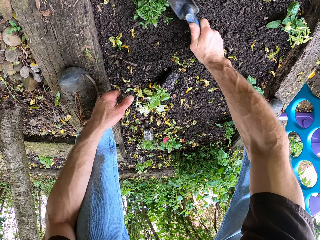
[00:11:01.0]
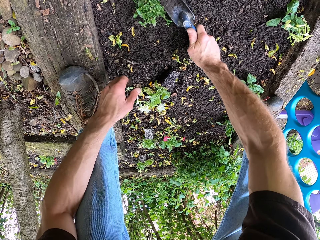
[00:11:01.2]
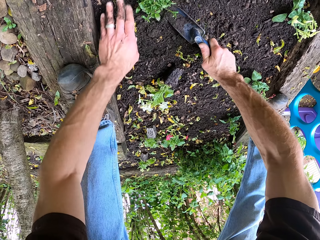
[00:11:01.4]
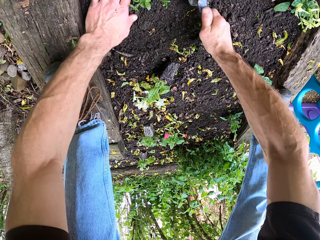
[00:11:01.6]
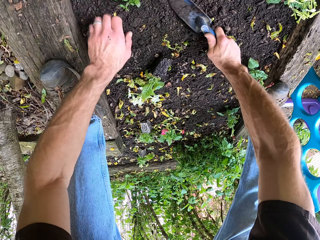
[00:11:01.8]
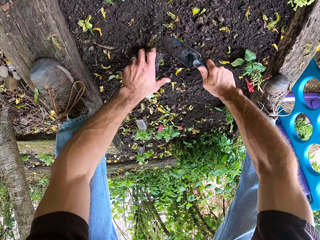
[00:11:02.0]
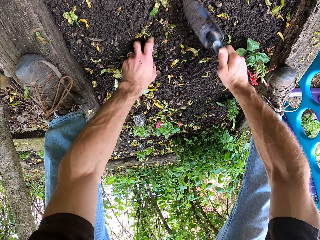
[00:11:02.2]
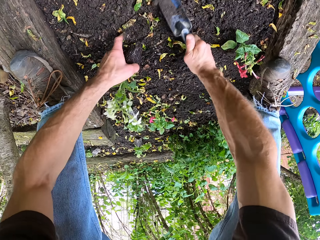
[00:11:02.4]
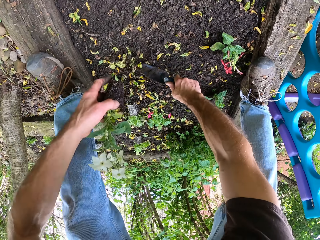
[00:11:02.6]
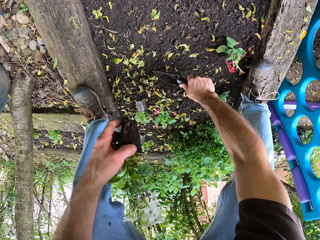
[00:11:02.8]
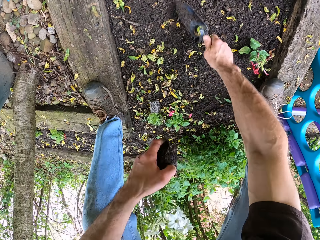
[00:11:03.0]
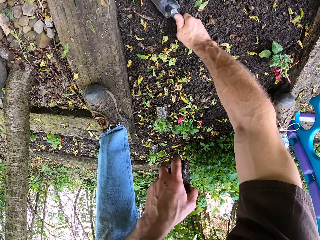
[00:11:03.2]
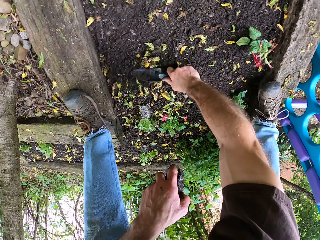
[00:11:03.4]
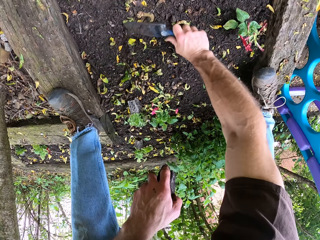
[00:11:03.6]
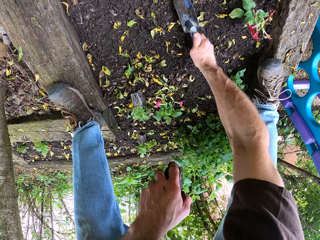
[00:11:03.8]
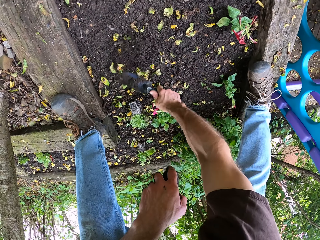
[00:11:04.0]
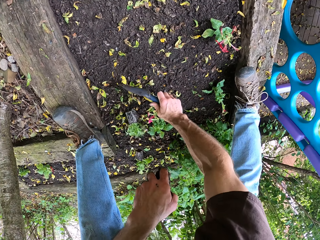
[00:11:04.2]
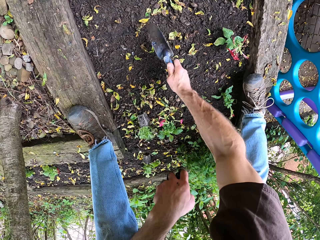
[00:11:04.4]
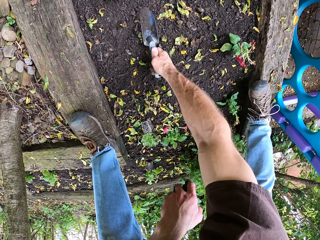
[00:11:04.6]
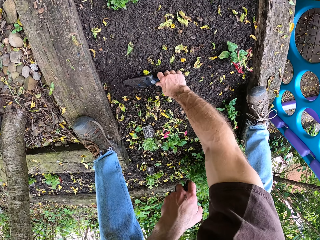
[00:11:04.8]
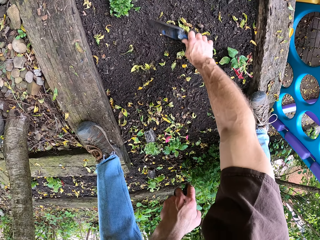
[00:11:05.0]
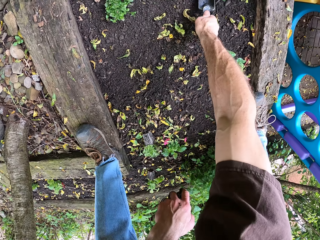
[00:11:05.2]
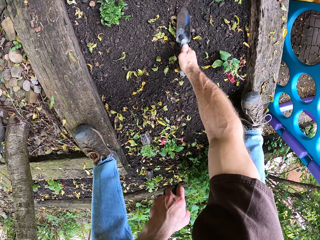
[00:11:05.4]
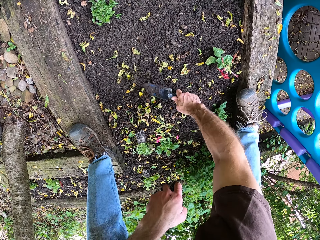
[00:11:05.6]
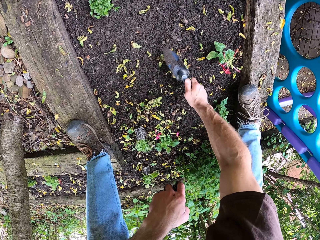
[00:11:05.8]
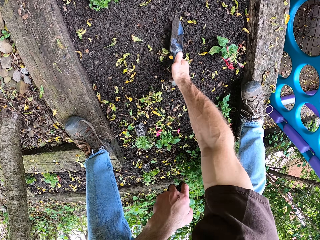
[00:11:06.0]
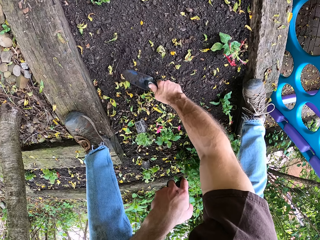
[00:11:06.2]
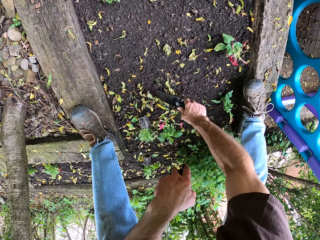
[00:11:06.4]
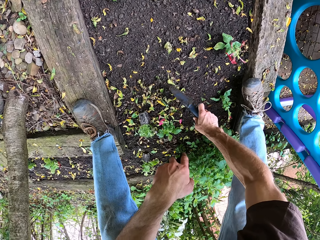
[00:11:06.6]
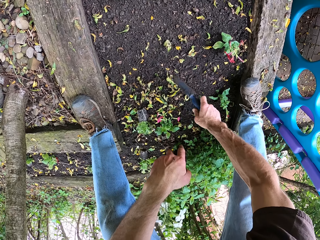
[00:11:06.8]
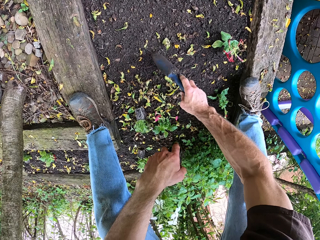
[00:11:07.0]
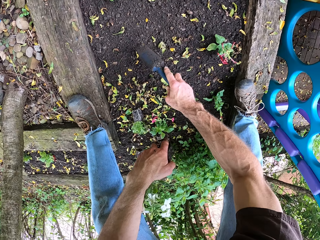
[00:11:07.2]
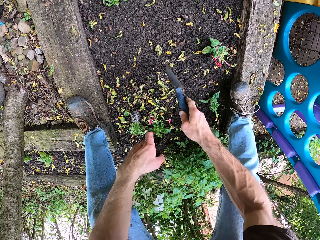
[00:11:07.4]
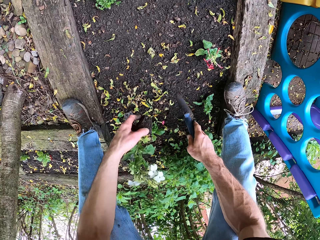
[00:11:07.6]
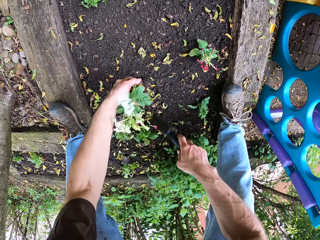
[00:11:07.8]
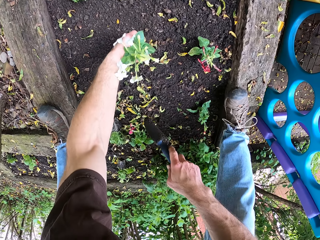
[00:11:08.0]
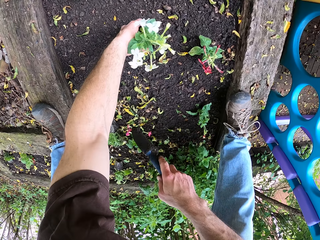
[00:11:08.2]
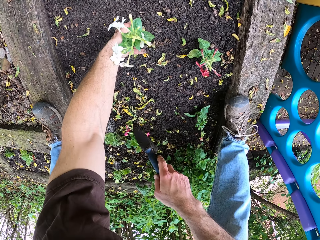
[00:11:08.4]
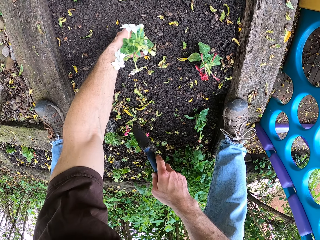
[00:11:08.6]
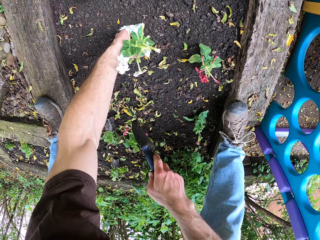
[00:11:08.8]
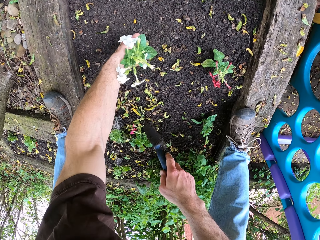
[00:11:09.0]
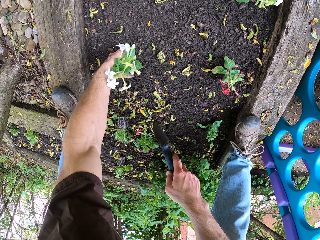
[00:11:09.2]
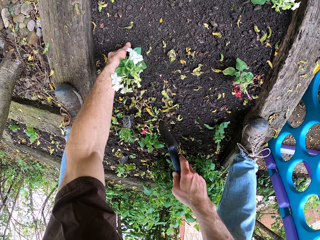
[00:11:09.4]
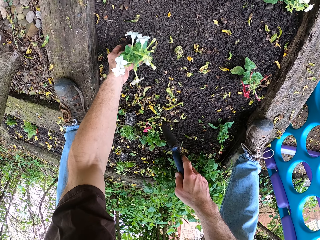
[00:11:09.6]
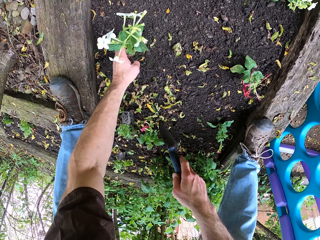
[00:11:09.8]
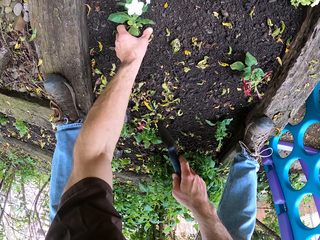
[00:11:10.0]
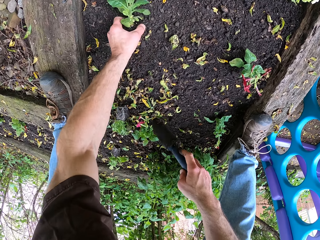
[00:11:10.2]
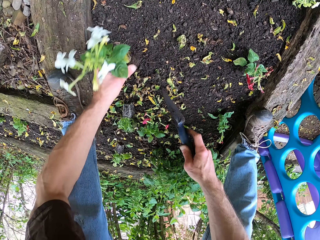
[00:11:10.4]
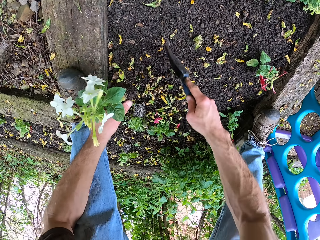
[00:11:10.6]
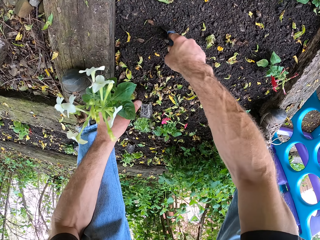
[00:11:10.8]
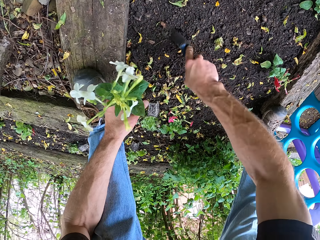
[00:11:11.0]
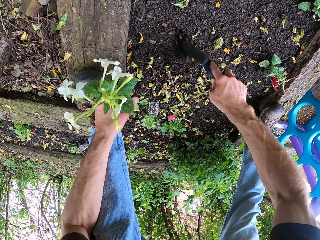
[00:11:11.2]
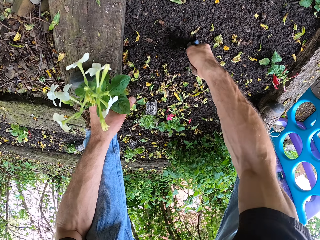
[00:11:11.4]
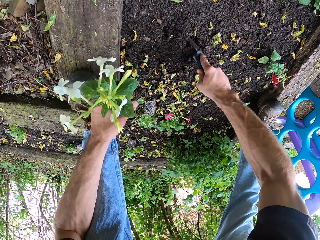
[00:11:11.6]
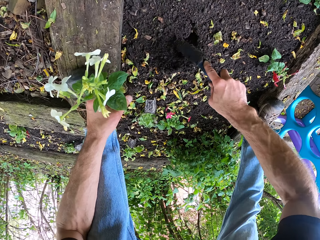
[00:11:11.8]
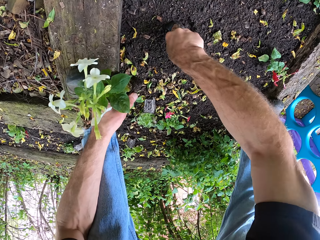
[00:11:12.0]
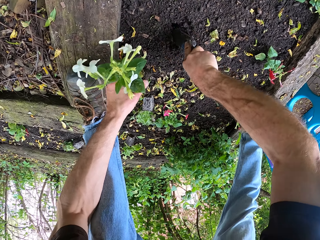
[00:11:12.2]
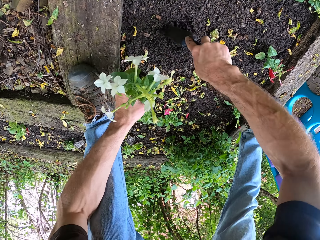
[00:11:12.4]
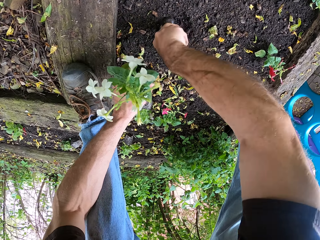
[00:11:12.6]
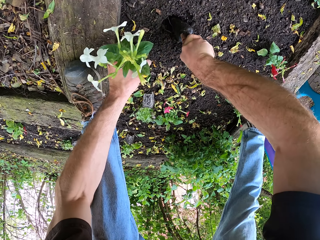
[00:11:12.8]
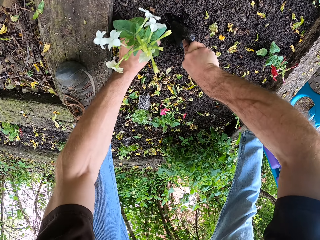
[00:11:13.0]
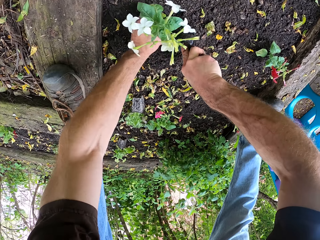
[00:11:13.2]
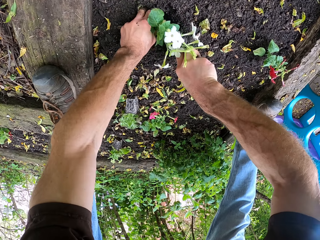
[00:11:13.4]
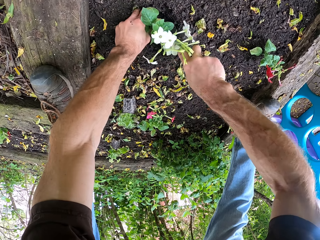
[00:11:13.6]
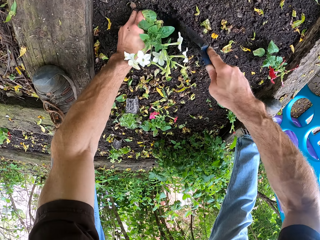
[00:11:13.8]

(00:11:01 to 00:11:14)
The camera wearer picks another flower from the ground. They clear the ground. They spread the soil. They put the flower on the ground. They lift the flower from the ground. They put down the flower plant. They dig the ground with the trowel. They scoop out the soil.

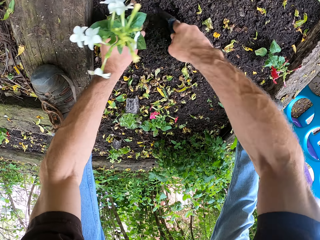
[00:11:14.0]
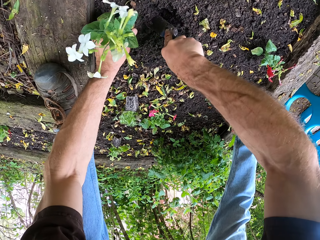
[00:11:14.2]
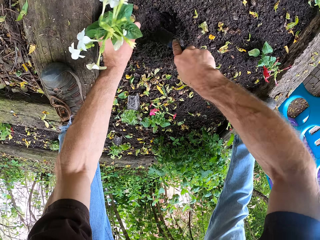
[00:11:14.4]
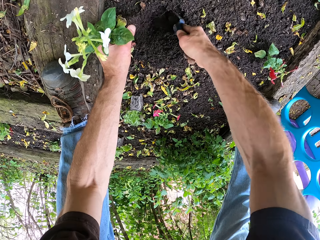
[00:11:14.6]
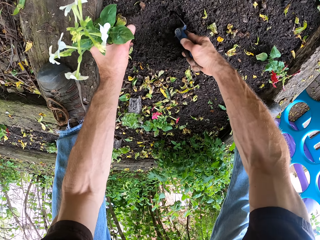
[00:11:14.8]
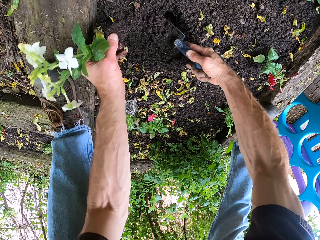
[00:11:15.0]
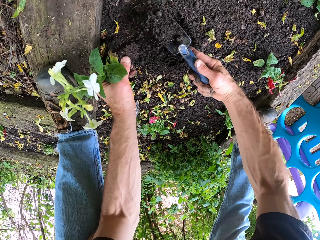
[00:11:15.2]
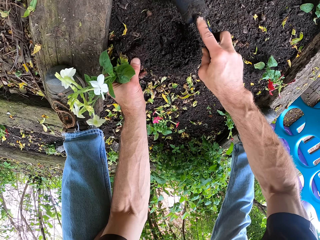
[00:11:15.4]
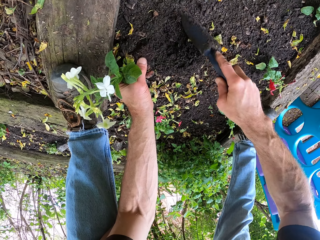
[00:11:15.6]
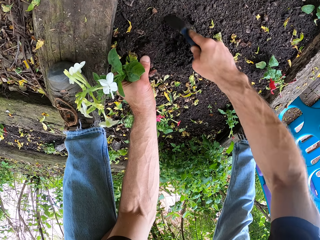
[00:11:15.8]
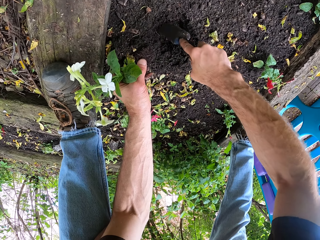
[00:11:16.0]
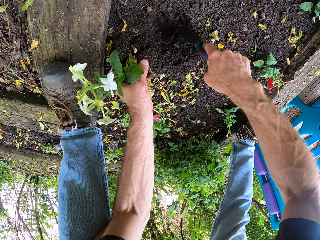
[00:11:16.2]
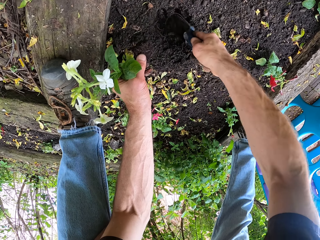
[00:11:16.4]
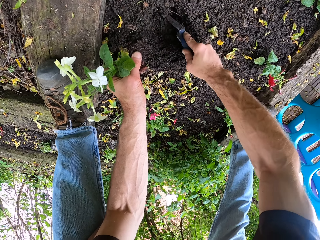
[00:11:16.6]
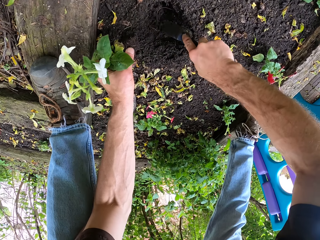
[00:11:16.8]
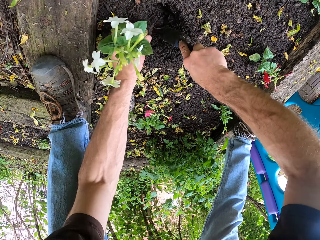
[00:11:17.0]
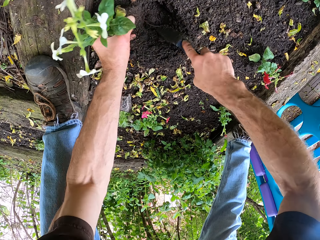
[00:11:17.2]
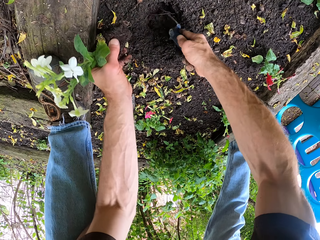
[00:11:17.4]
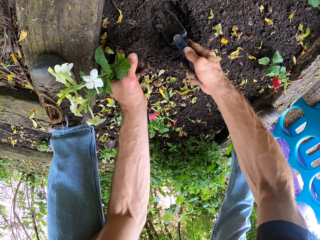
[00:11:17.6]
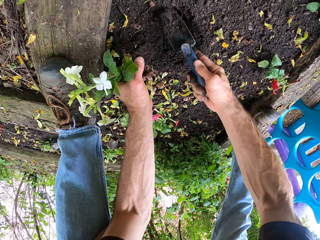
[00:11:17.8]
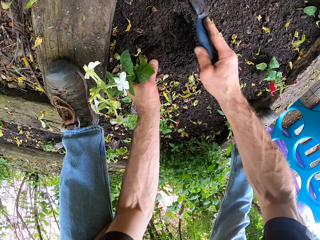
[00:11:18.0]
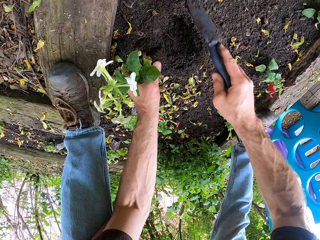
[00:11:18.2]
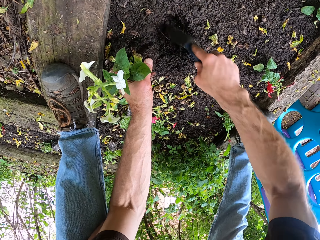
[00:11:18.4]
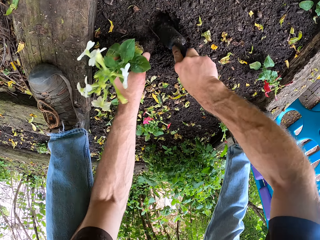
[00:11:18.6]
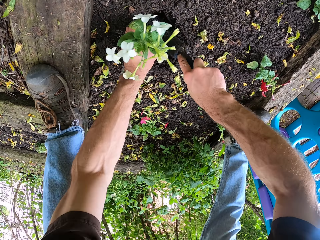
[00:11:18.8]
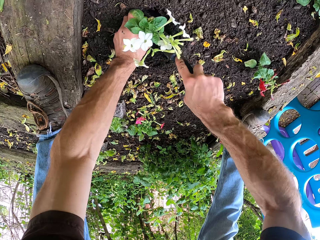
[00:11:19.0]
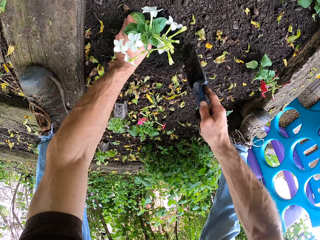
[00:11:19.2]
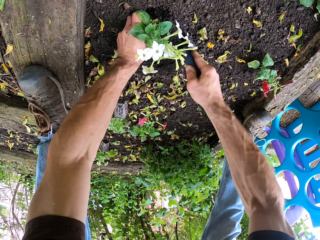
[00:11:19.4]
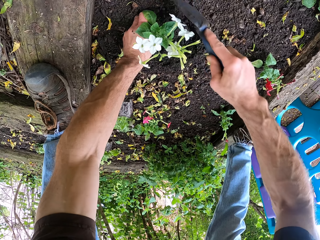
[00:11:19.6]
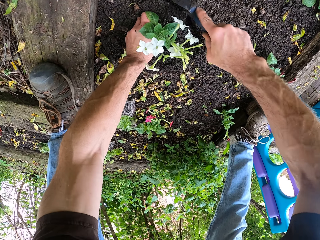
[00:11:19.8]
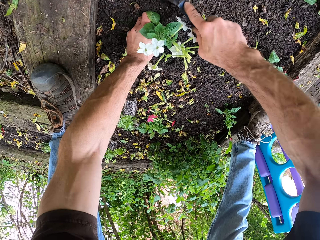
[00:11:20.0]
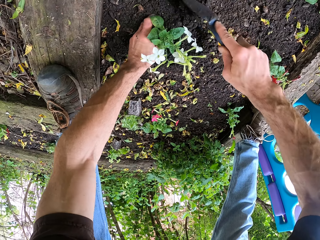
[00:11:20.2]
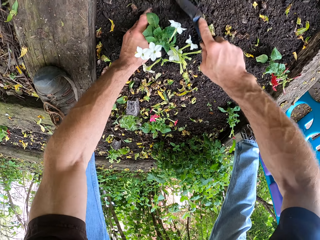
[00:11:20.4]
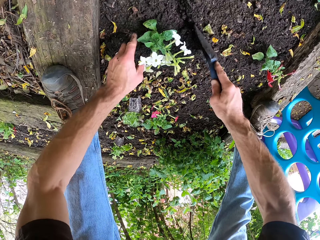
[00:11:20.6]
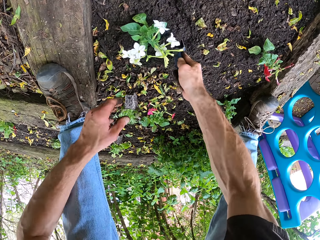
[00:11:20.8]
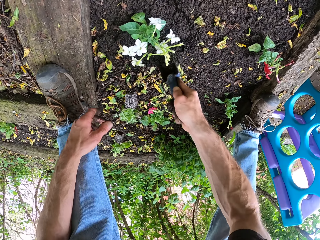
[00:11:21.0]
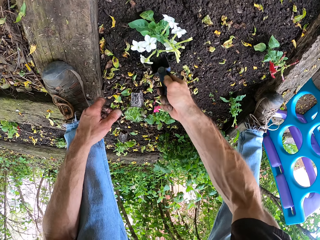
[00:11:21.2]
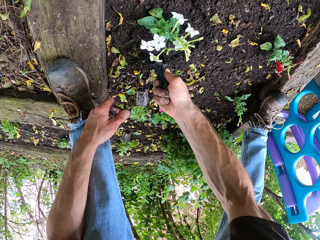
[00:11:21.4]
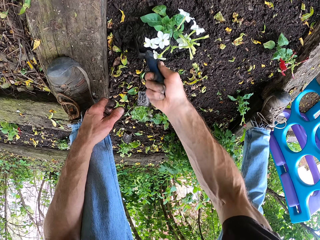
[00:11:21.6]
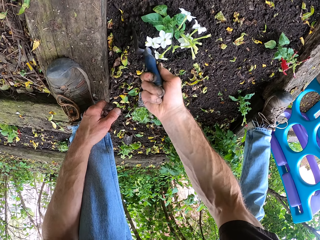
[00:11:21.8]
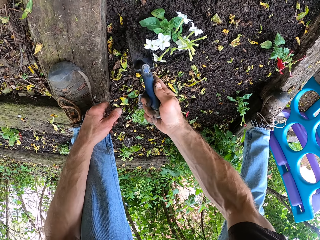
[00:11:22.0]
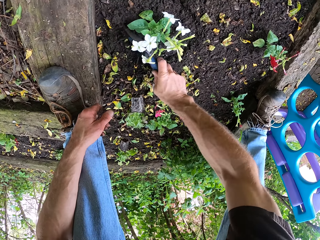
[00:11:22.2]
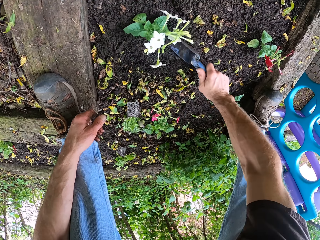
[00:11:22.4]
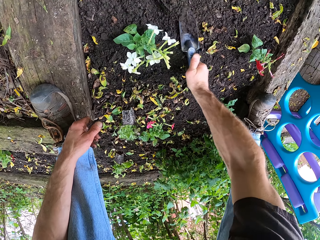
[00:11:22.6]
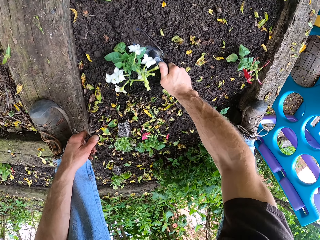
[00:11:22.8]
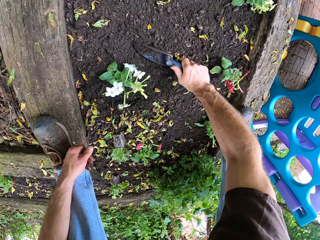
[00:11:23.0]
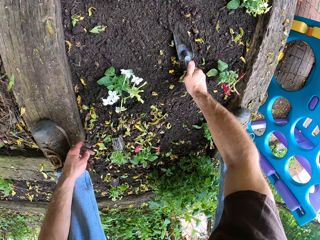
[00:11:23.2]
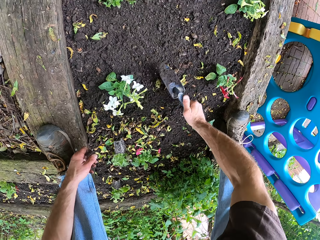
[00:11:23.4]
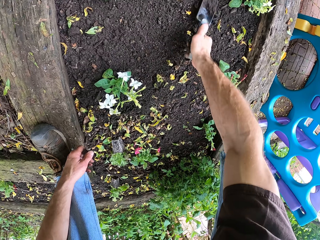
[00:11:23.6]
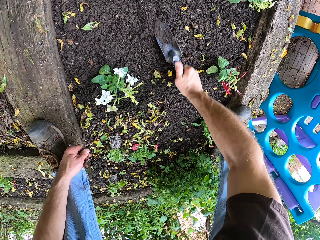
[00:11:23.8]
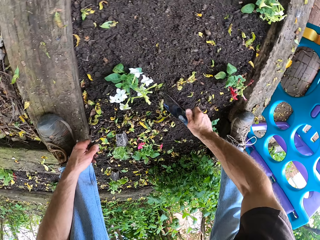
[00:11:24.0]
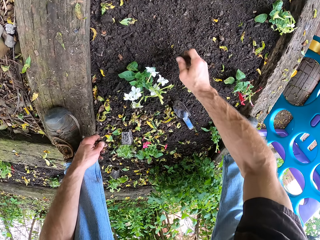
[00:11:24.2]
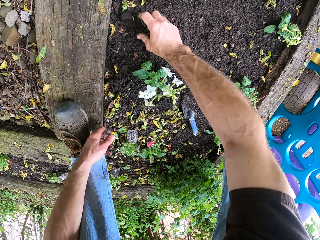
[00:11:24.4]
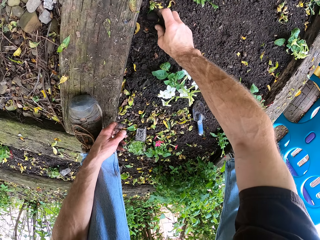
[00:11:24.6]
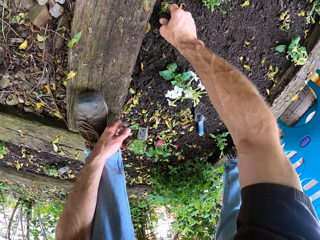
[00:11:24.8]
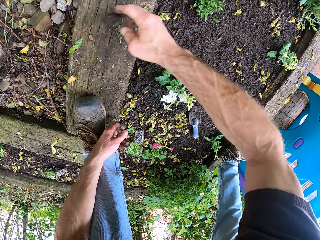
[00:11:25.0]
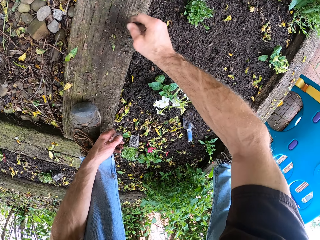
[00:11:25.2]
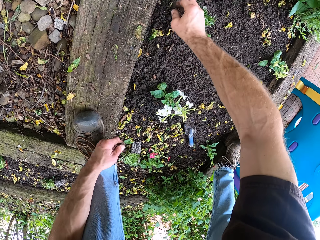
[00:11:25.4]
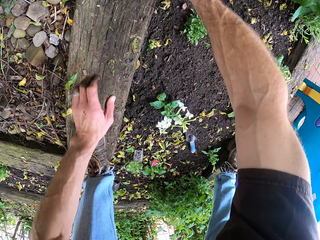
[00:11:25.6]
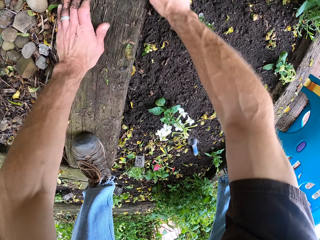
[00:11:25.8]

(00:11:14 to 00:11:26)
The camera wearer plants the flower plant in the soil. They plant the flower. They spread the soil around the flower plant. They drop the trowel on the ground. They clear the ground. They throw away the hard soil.
